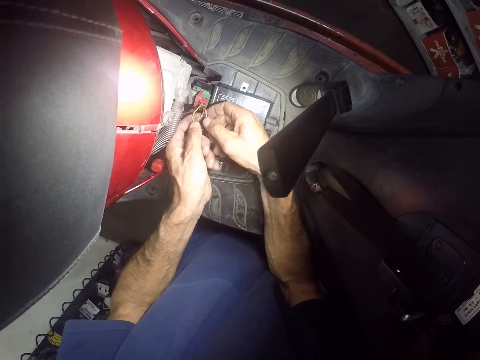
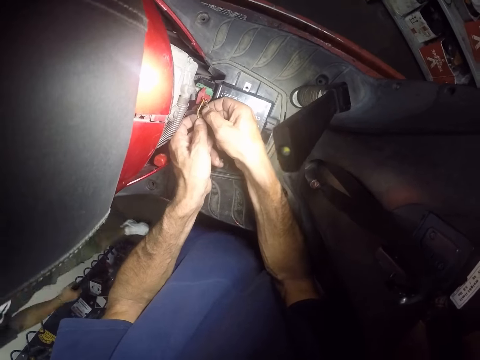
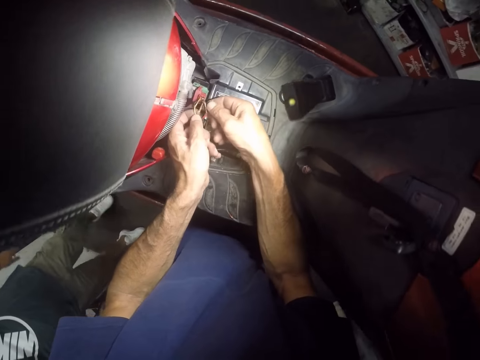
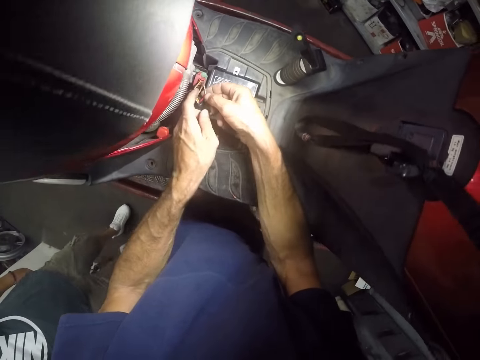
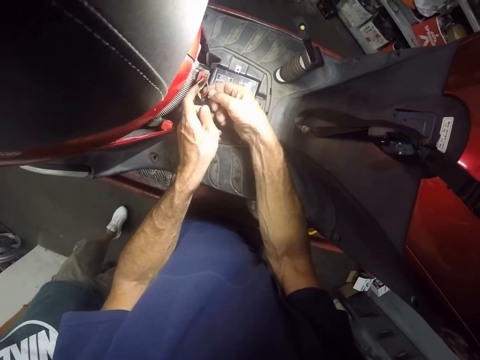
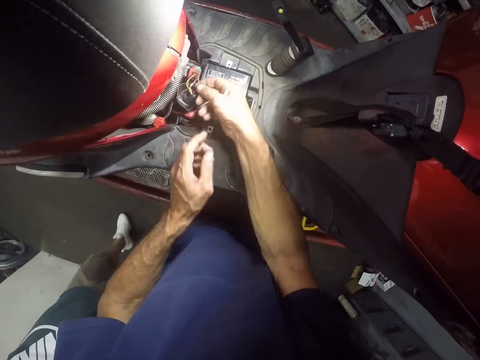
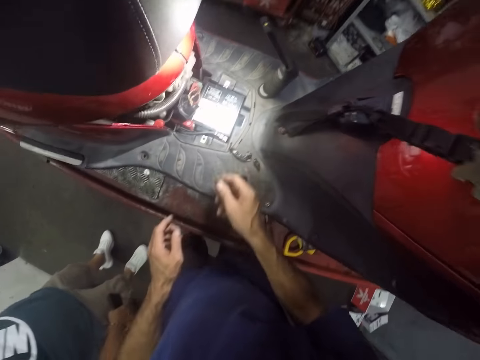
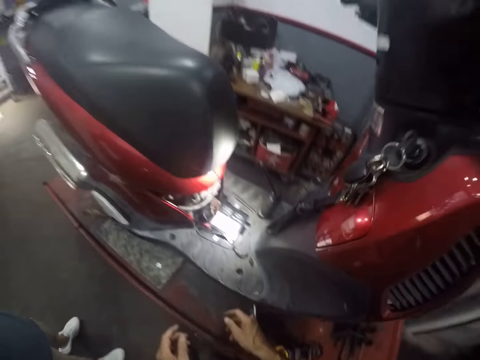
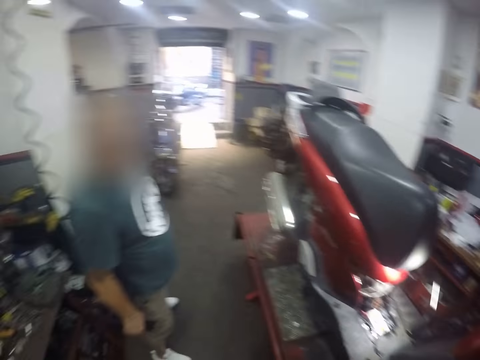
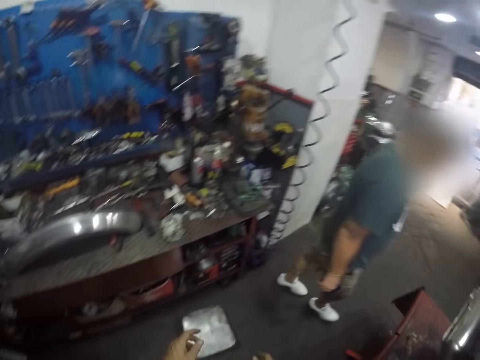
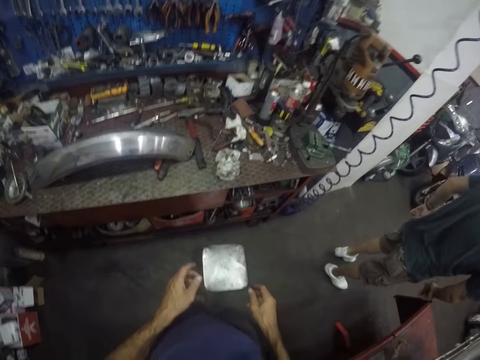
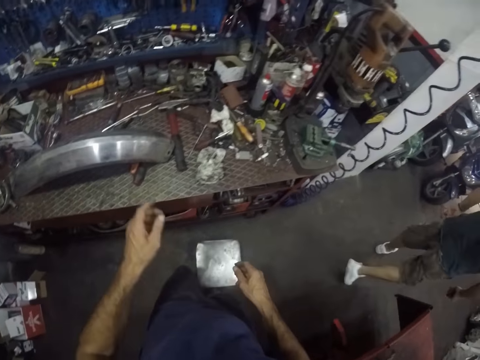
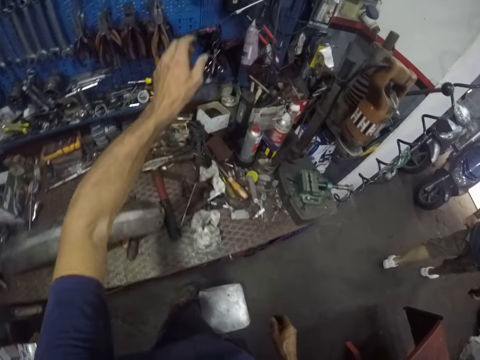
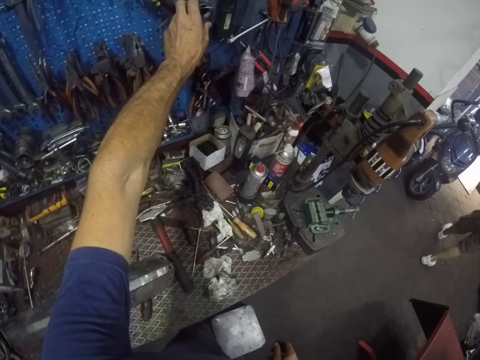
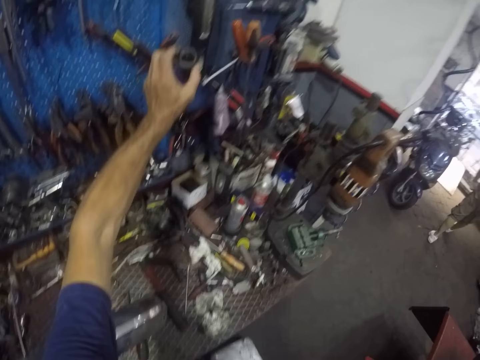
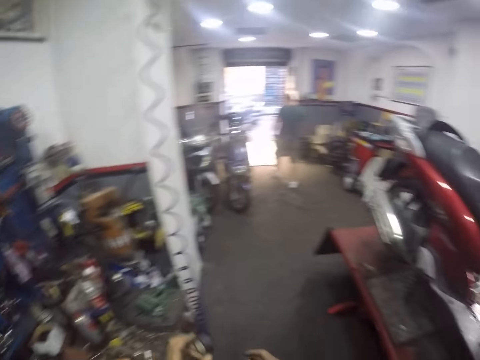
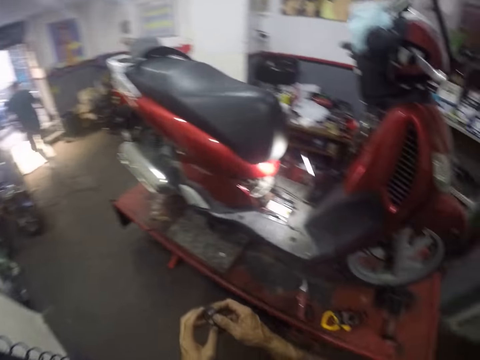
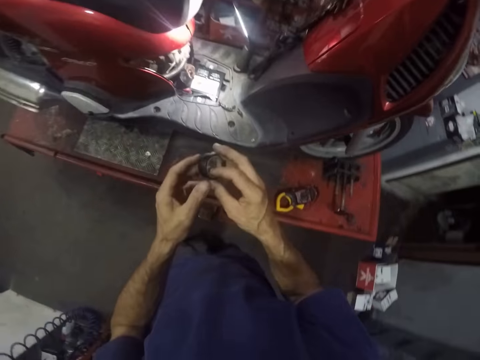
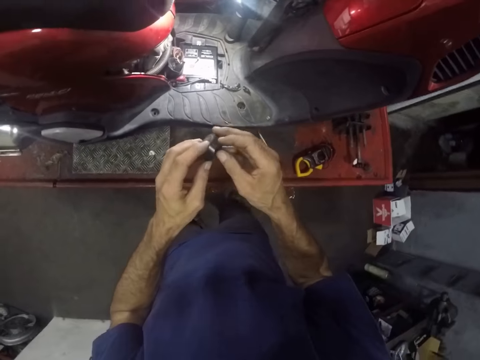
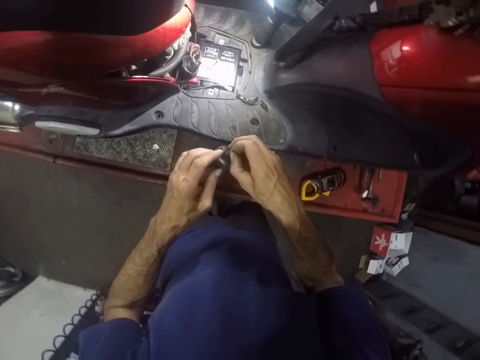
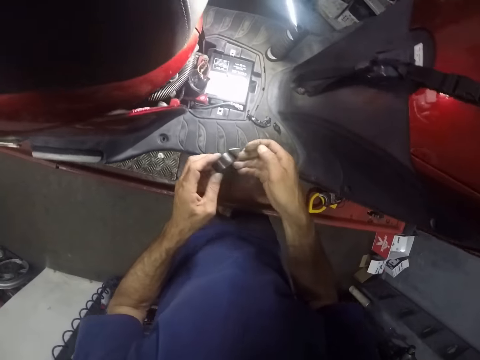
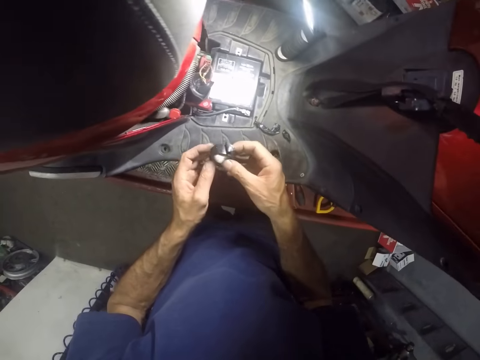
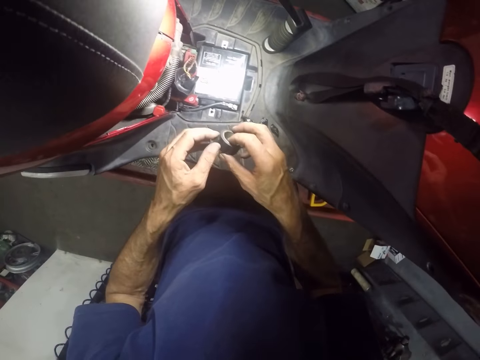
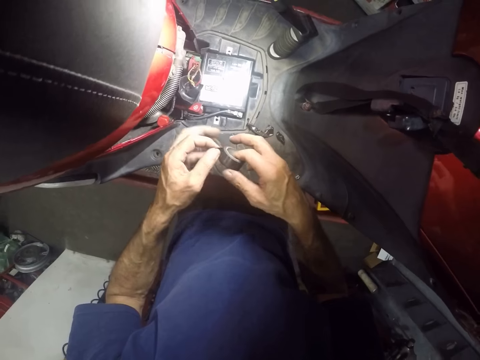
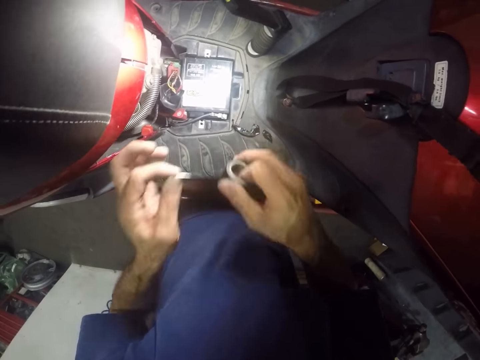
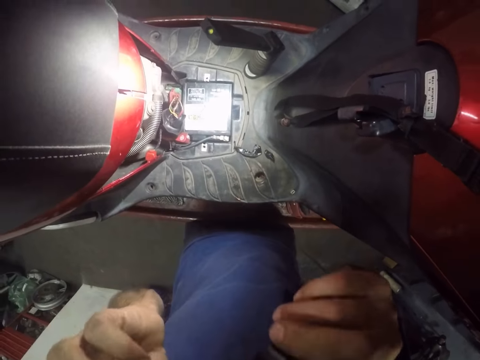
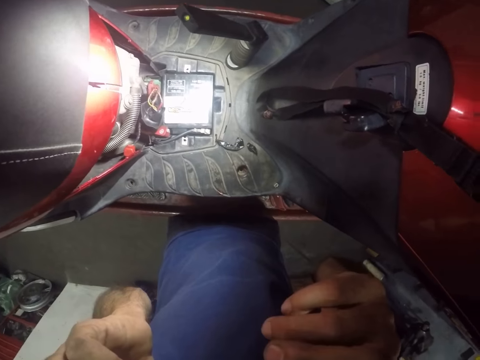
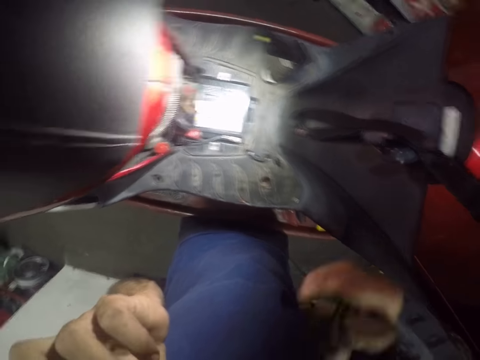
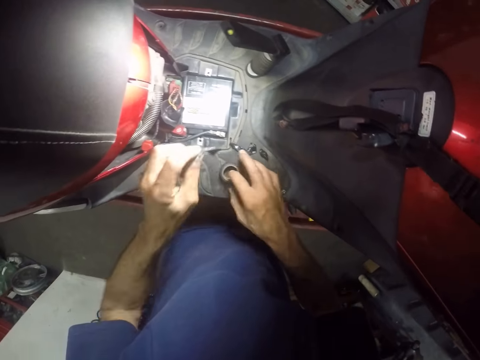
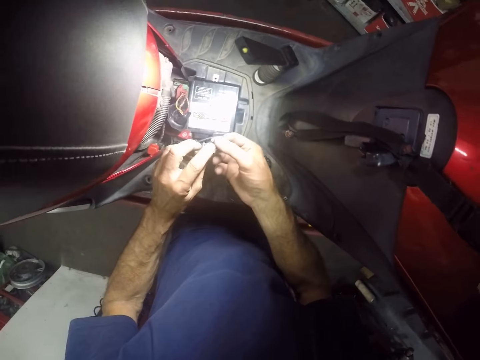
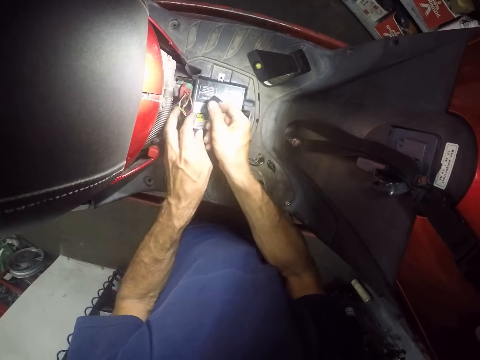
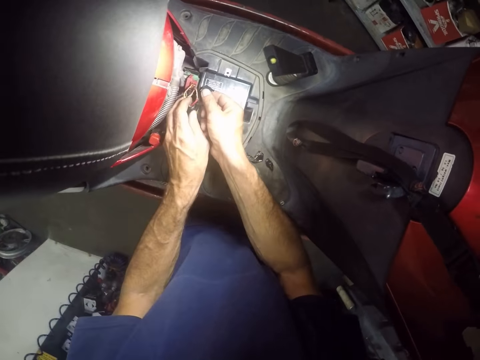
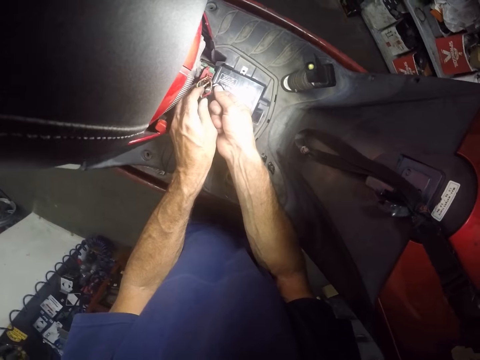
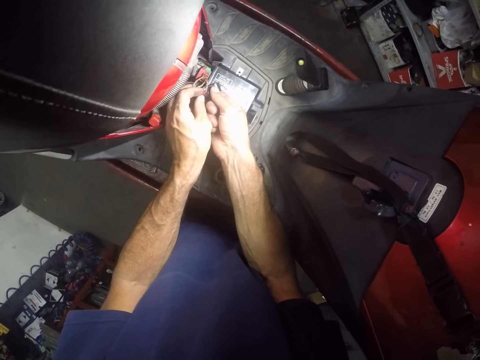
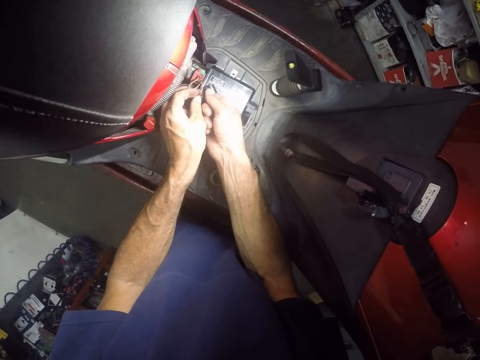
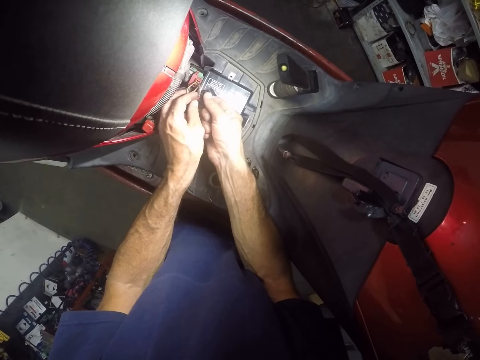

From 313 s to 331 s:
A man looks around a garage. The camera wearer looks around the garage. The man walks around the garage. The camera wearer picks a black tape from a hook on the wall with his left hand. He removes some tape with his right hand. He passes the tape from his left hand to his right hand. He removes some tape with his left hand. He cuts the tape with his teeth. He drops the tape in his right hand on the motorcycle. He passes the tape in his left hand to his right hand. He tapes a wire on the motorcycle with the tape and both hands.

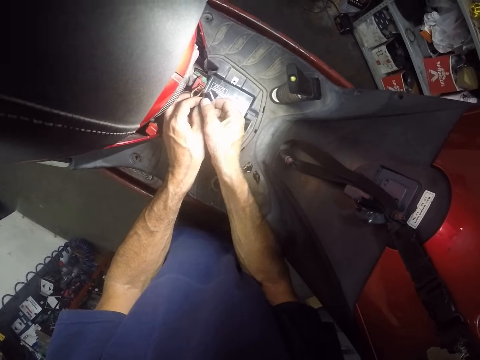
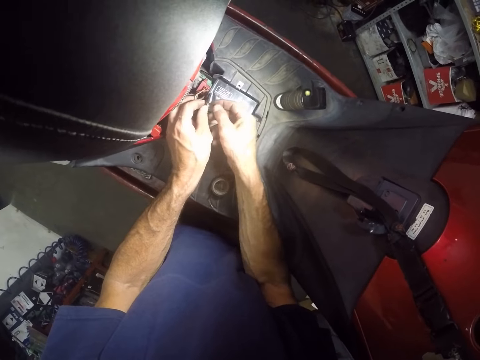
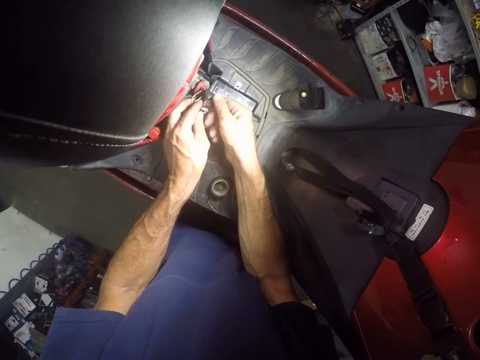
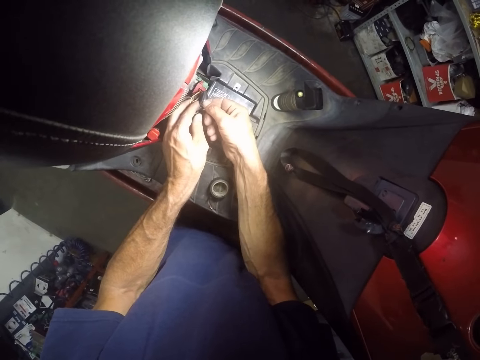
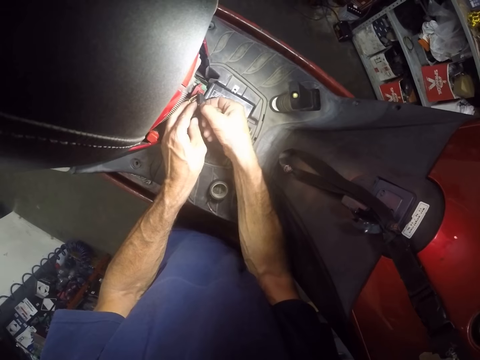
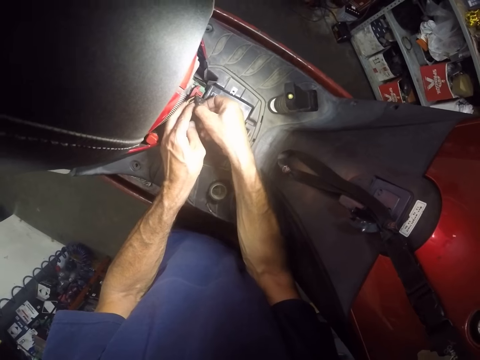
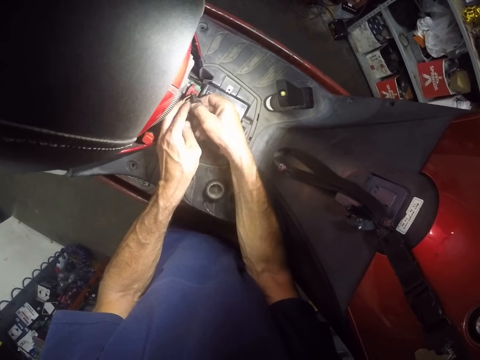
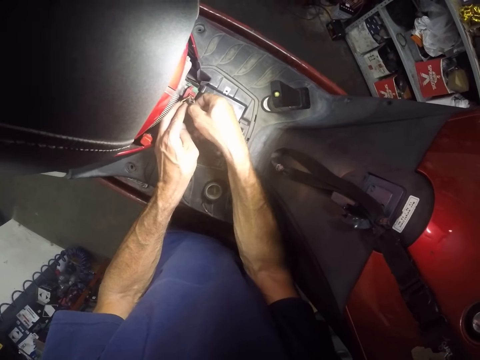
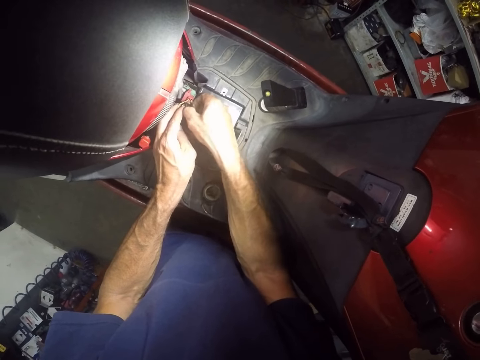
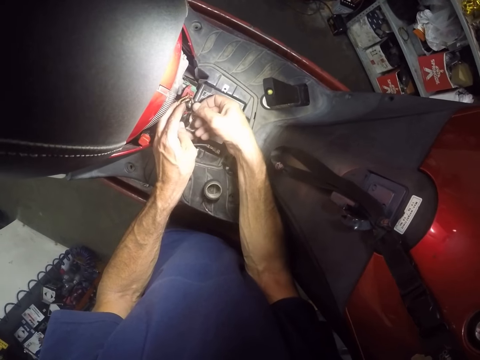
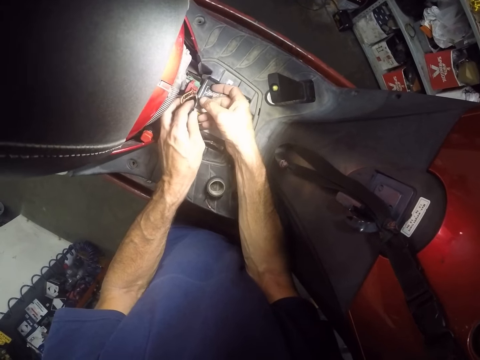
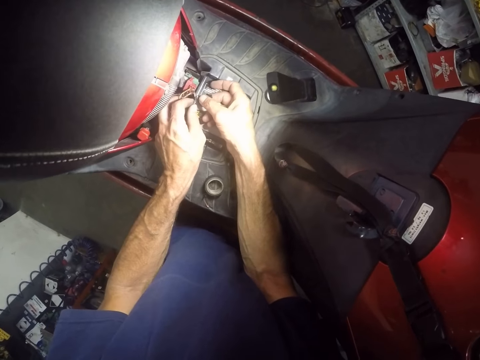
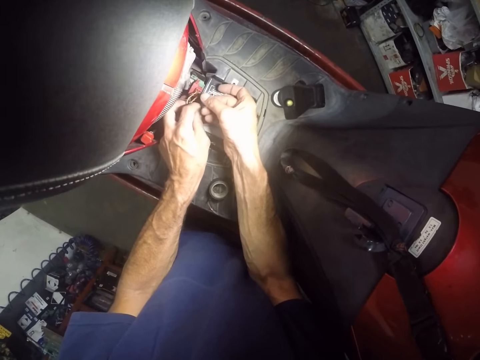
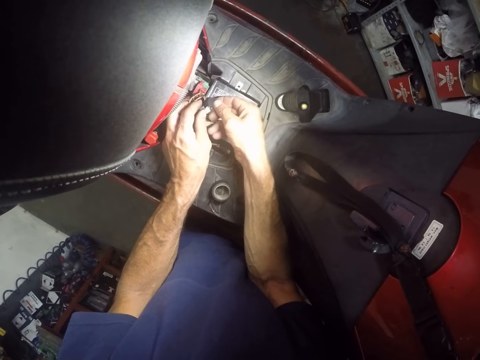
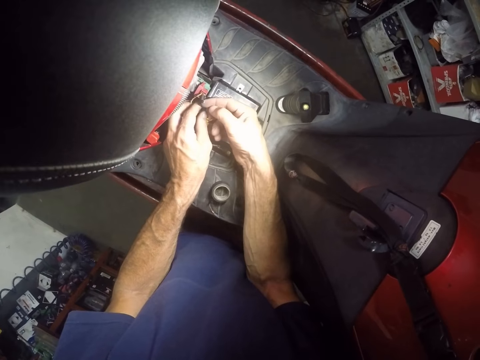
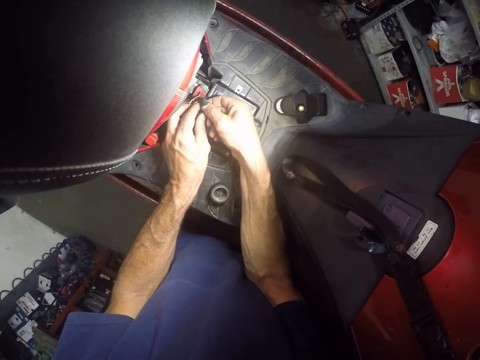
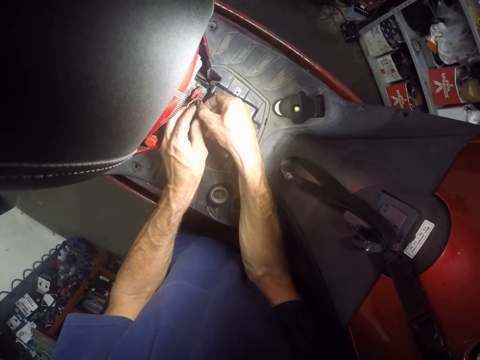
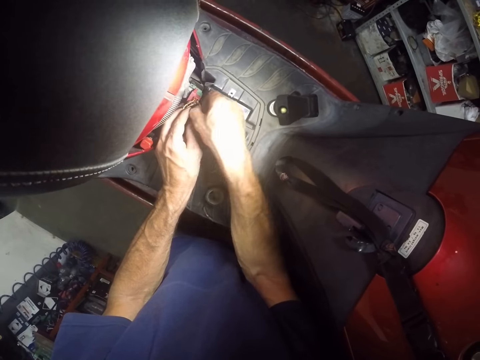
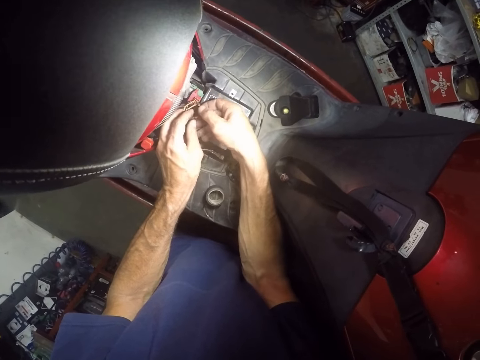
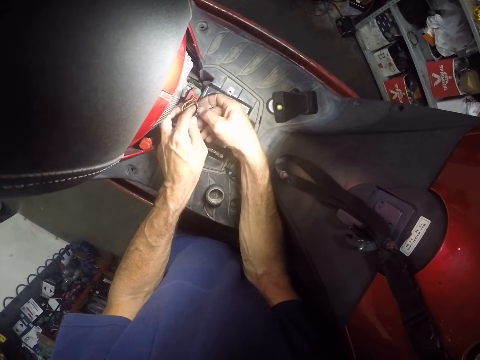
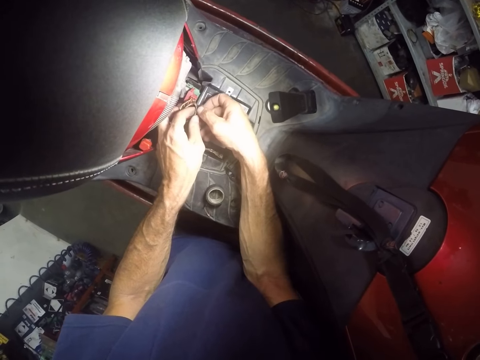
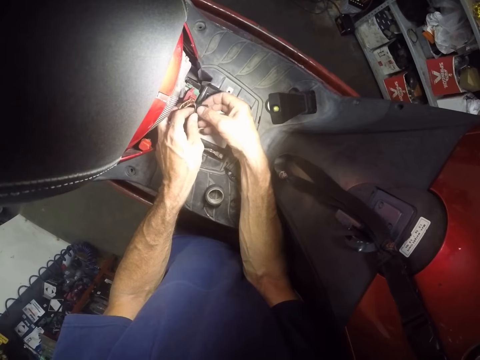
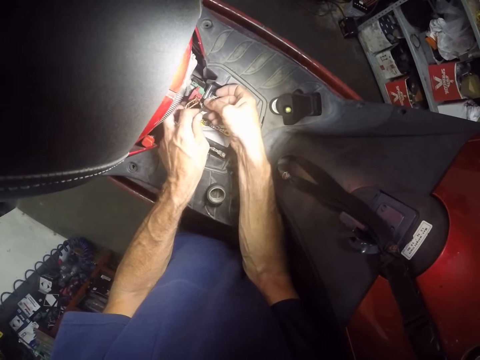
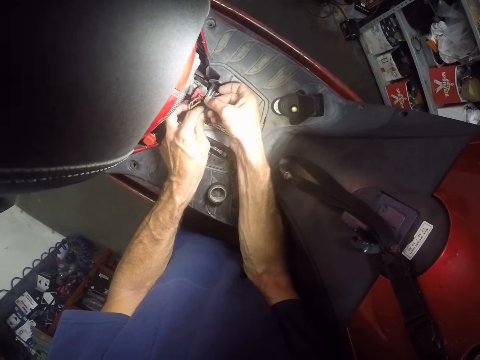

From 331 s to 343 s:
The camera wearer adjusts a piece of sellotape on wires.
